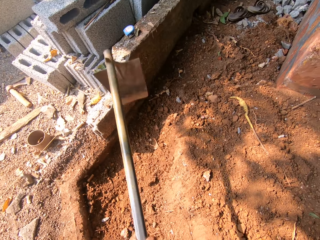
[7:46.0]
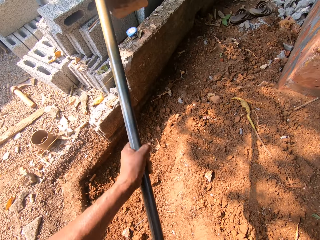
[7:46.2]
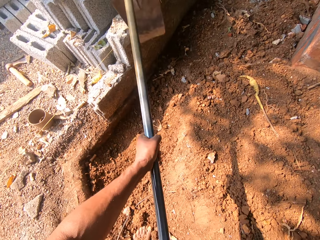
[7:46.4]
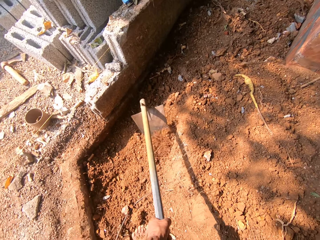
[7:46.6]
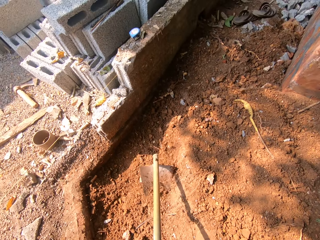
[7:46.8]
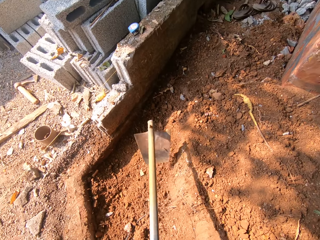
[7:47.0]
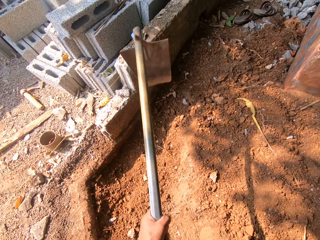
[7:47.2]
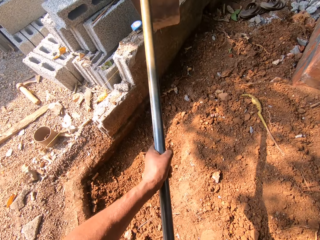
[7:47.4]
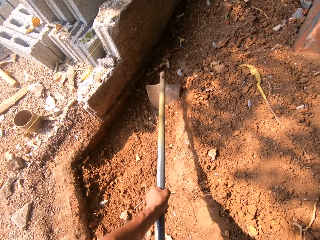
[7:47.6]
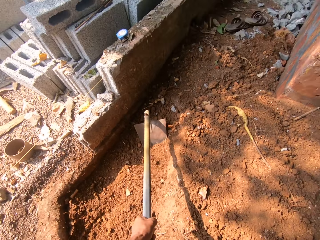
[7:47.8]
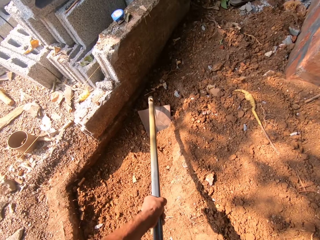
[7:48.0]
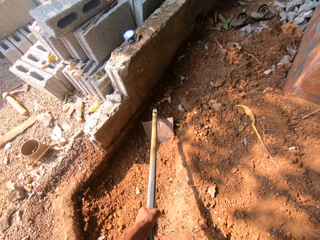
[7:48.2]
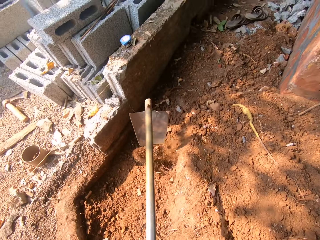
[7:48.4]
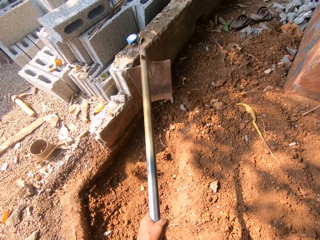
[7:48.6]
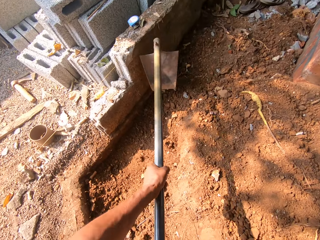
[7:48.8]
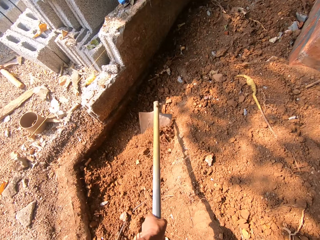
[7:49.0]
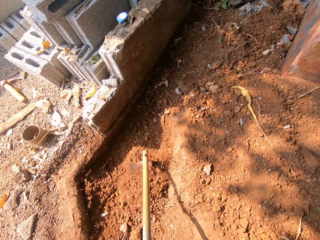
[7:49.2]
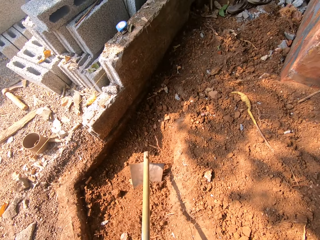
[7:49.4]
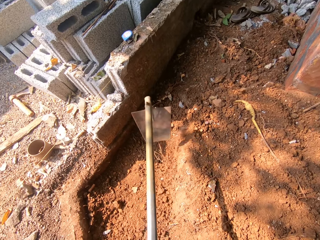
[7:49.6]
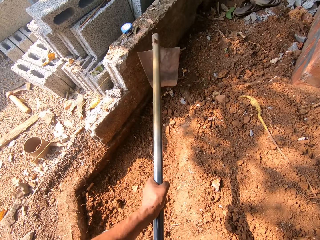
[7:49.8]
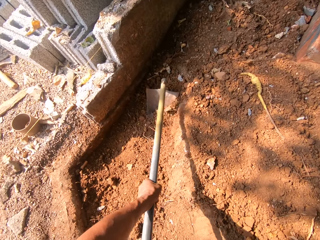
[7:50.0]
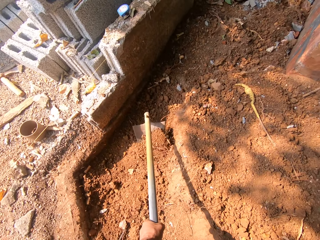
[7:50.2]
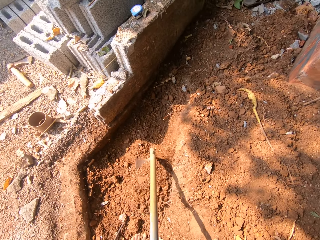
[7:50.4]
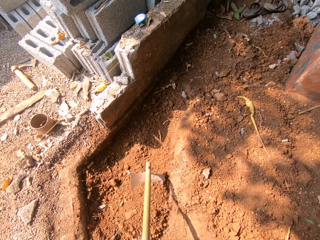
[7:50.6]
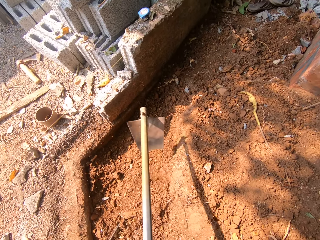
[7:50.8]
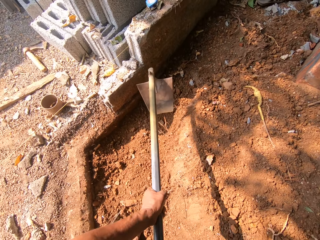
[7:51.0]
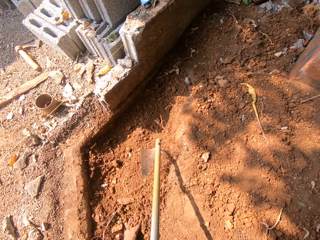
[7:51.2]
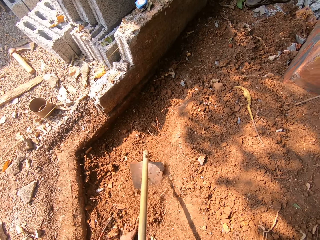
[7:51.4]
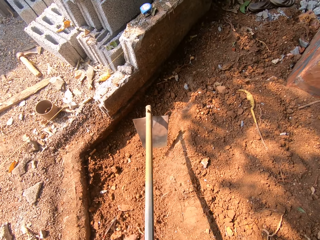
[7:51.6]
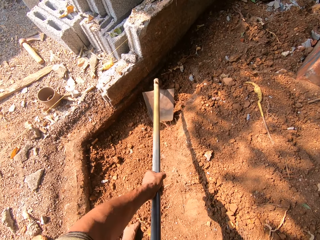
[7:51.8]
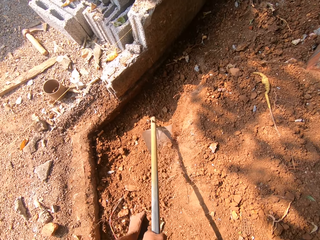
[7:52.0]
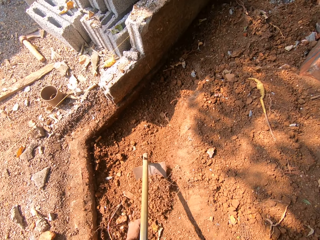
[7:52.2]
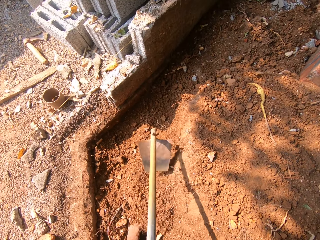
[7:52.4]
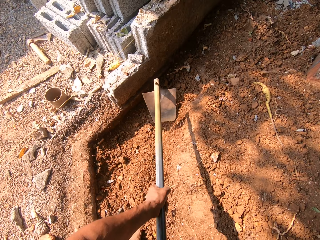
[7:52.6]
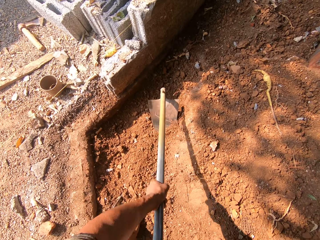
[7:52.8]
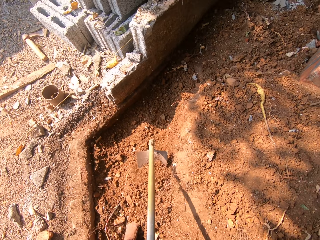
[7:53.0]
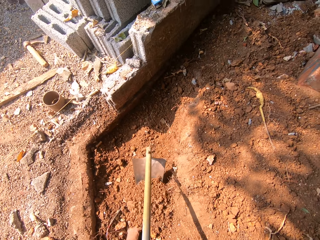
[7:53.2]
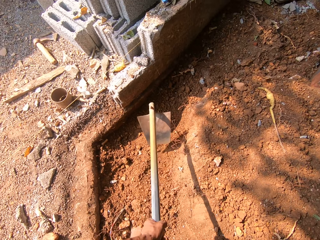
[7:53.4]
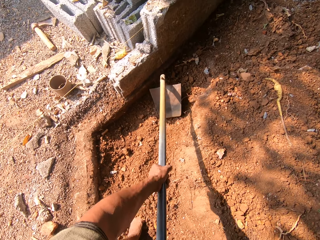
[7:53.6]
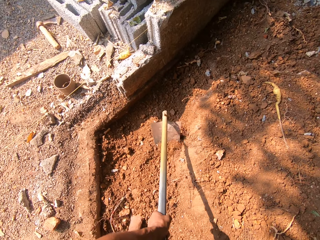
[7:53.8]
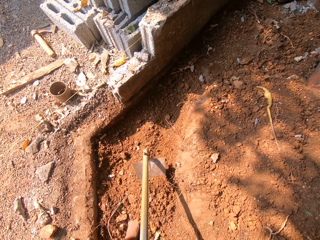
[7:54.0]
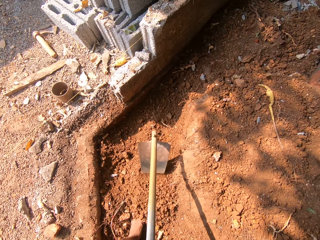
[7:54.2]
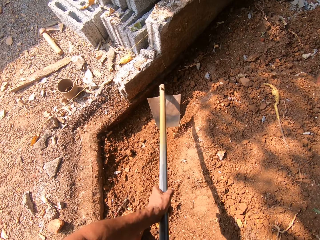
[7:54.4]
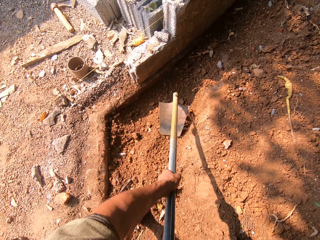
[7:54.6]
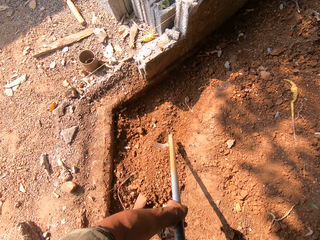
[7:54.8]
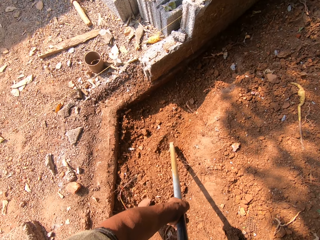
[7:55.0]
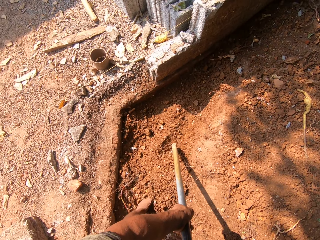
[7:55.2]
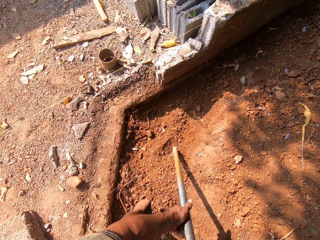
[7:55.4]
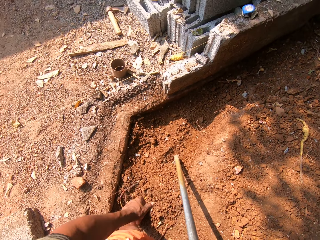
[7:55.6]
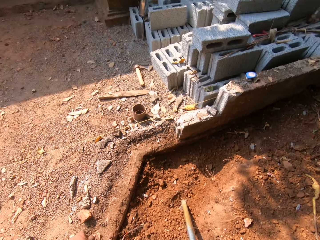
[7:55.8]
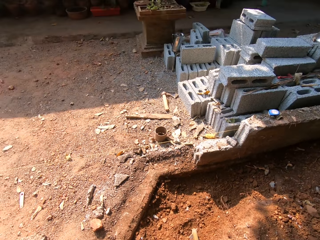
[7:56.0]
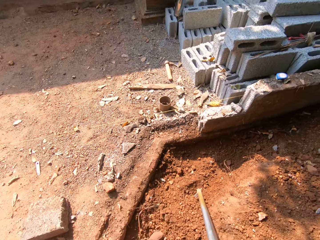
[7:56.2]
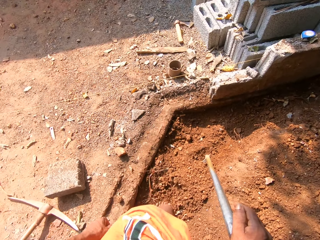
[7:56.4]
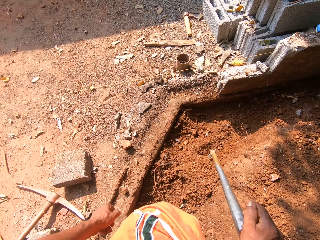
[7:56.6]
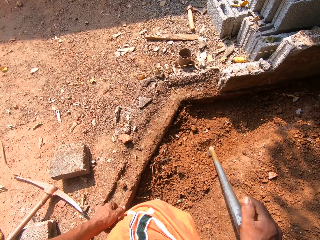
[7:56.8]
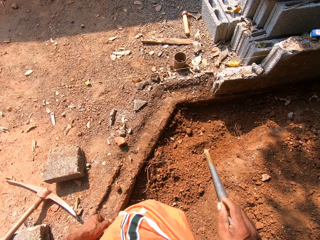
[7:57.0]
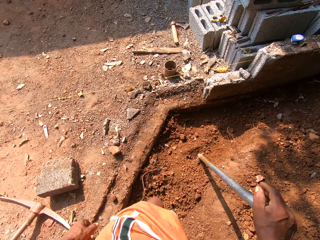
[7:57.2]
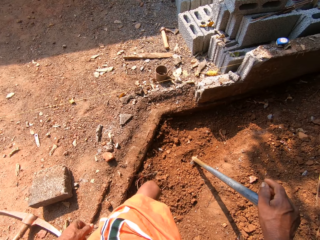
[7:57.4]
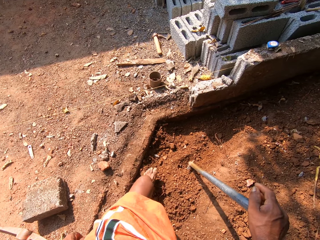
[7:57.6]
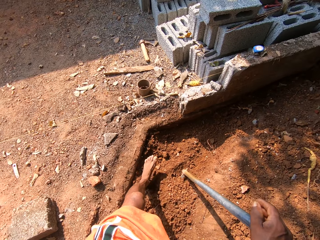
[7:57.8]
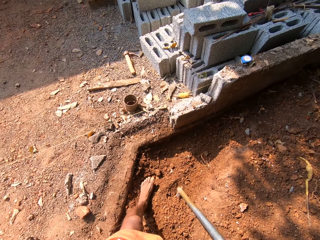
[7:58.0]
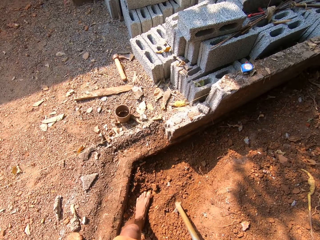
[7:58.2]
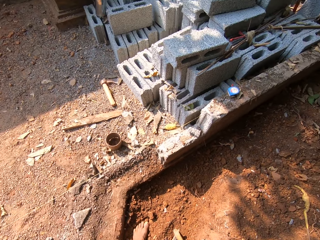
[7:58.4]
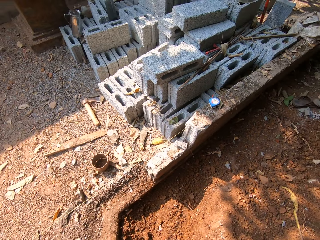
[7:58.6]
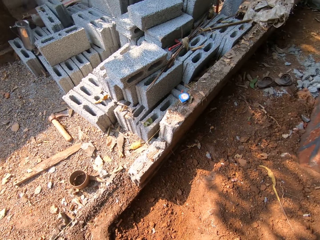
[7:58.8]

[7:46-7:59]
The camera wearer packs sand with the hoe in both hands.

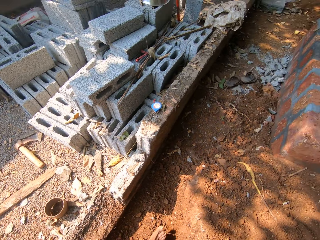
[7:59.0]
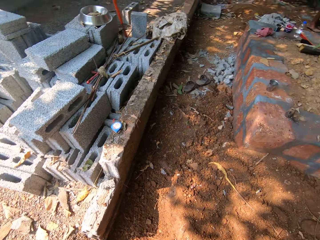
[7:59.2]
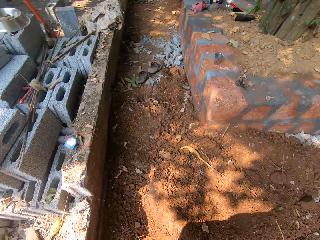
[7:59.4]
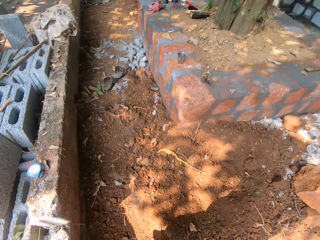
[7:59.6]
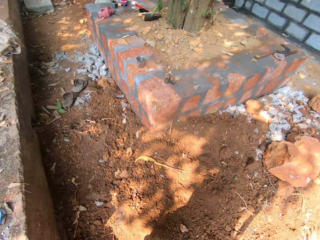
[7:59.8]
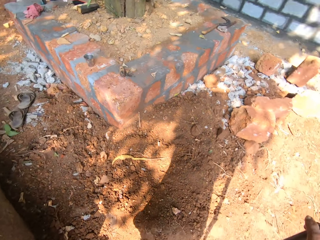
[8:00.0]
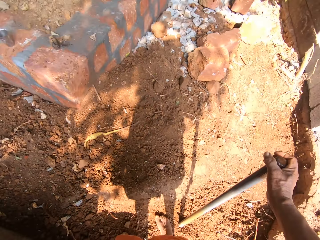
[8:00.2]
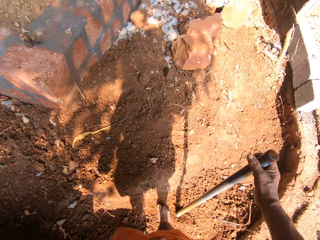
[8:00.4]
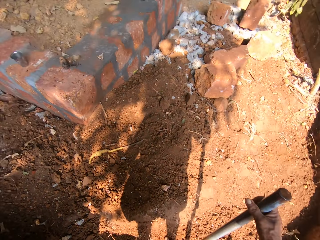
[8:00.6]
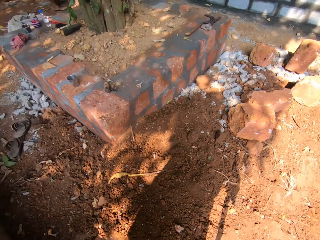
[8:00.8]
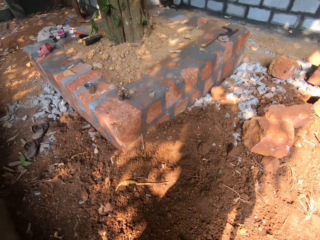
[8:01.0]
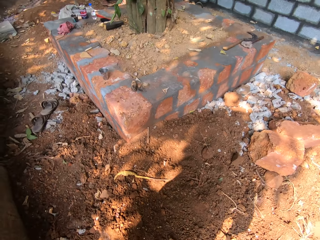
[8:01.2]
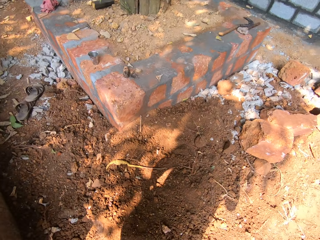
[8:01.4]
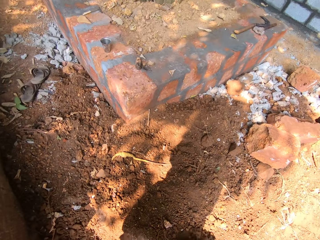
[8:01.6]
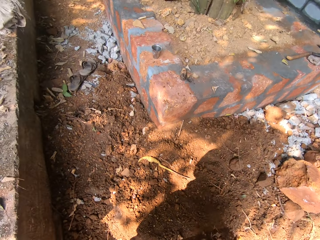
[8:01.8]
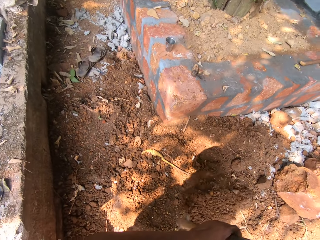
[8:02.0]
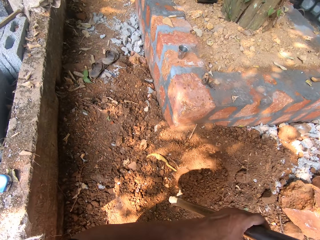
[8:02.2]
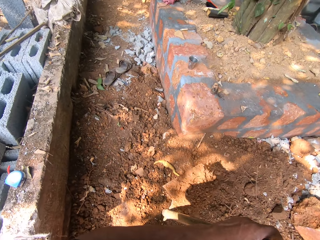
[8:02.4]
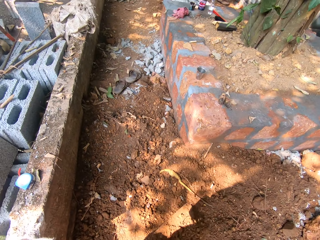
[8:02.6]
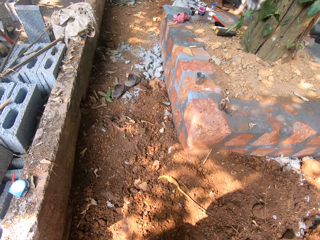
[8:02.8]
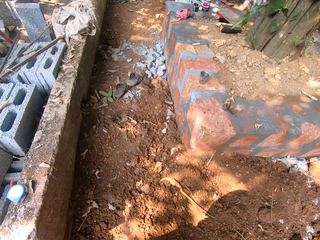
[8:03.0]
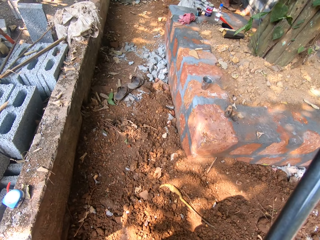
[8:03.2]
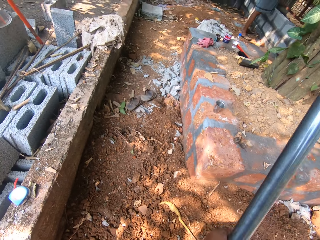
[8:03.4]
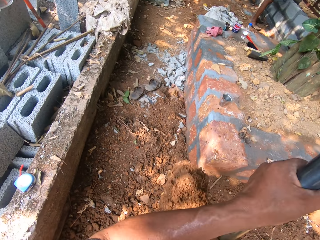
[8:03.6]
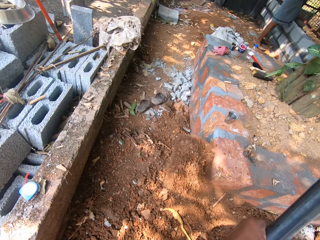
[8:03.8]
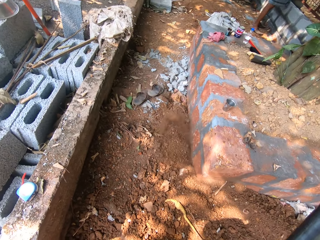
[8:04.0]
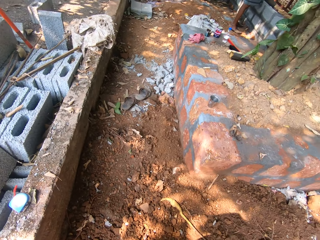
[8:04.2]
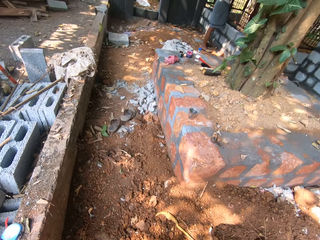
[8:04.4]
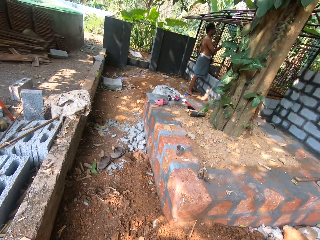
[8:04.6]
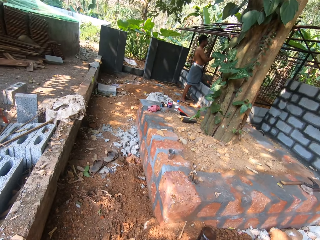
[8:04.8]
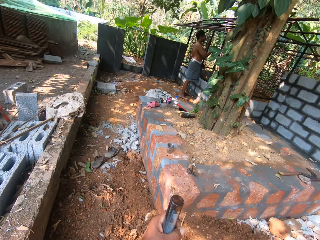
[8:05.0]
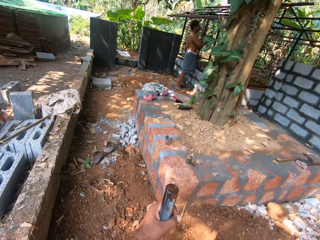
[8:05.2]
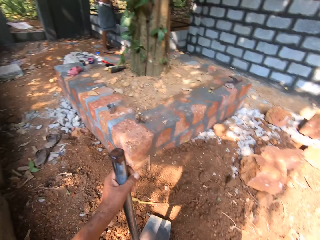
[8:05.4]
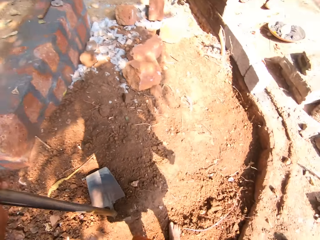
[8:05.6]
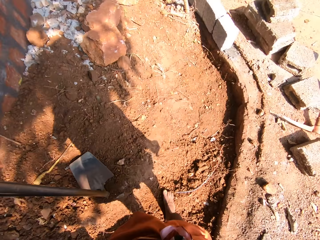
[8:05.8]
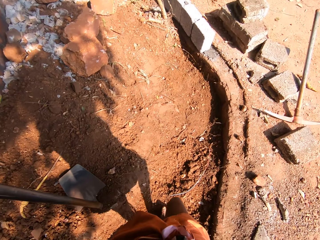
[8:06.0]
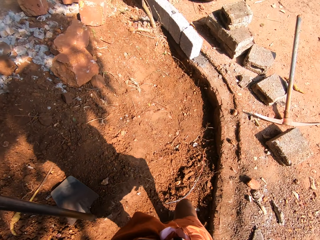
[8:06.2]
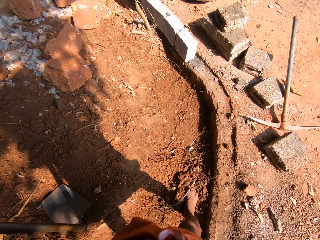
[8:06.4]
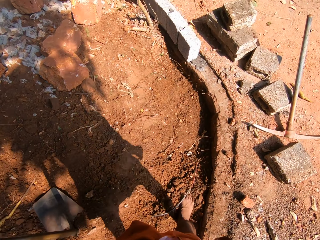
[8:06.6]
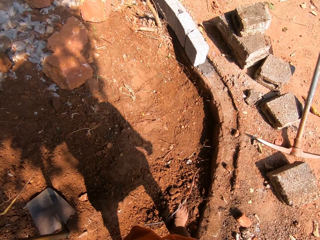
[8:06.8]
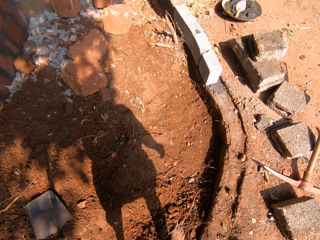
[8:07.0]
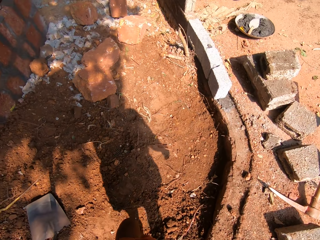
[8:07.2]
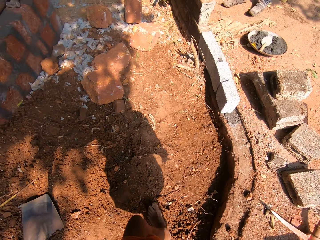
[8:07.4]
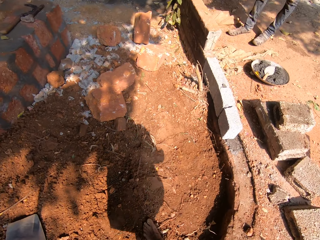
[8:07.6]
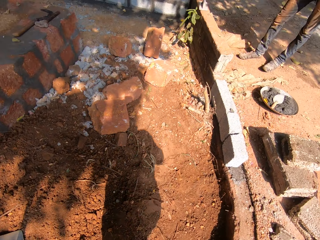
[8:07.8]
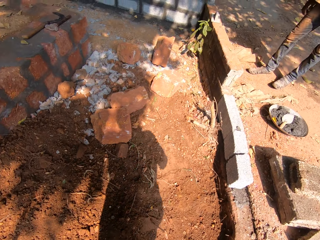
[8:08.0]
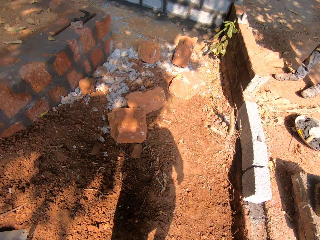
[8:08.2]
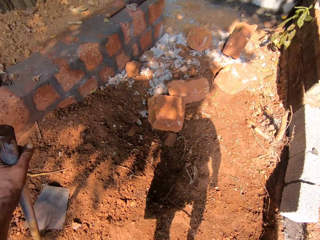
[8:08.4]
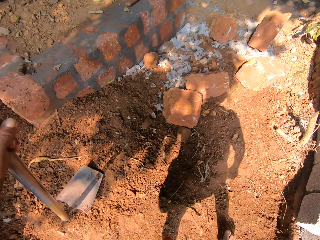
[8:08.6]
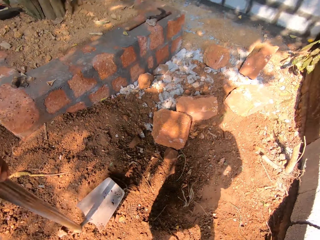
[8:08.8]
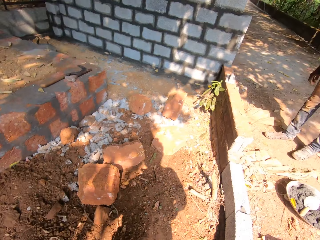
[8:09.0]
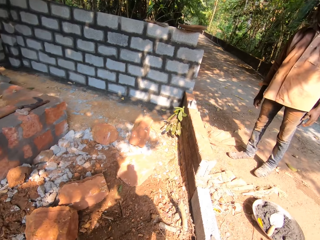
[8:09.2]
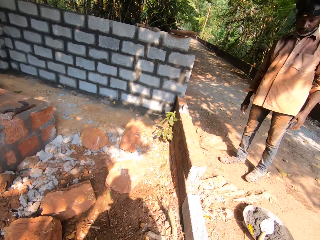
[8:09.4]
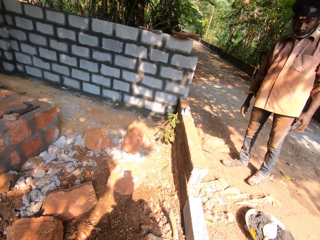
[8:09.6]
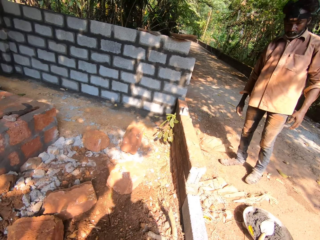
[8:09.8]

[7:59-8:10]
The camera wearer throws the sand on the hoe out with both hands. They stop digging.
